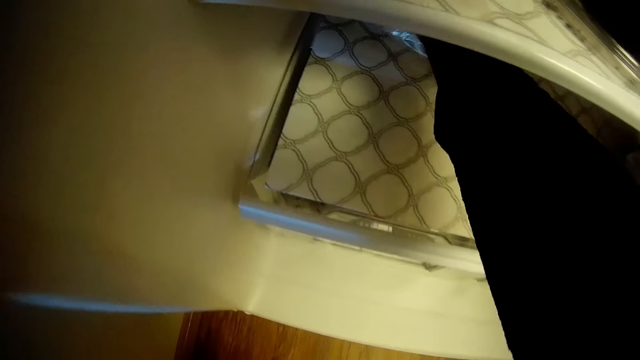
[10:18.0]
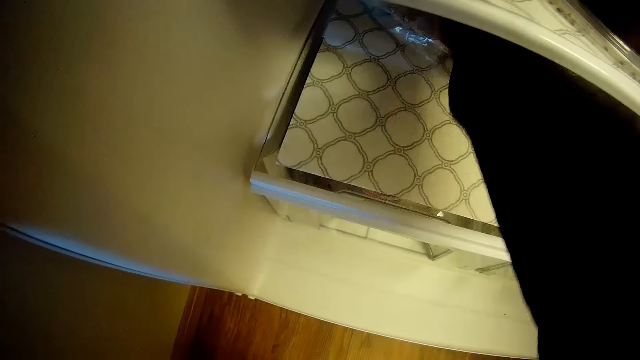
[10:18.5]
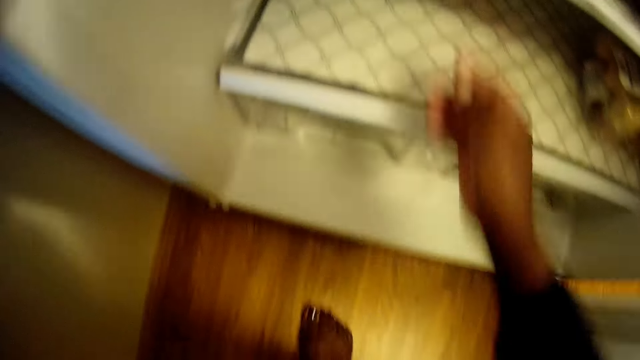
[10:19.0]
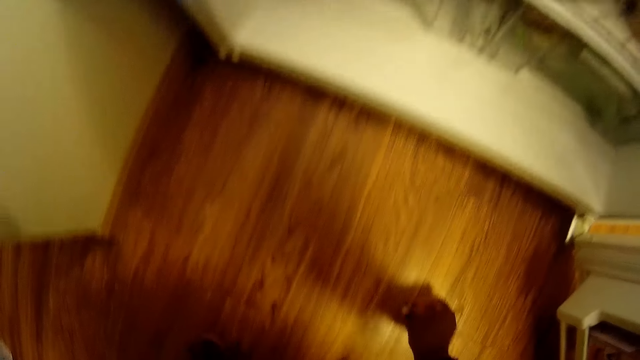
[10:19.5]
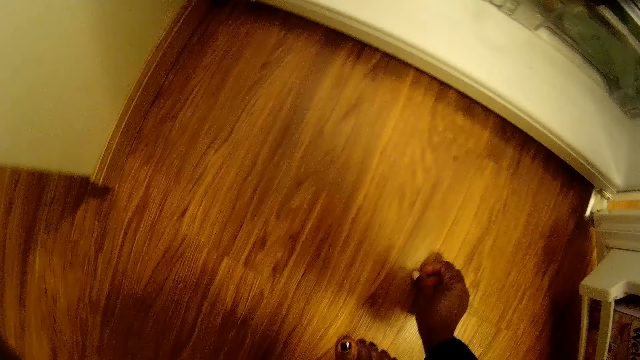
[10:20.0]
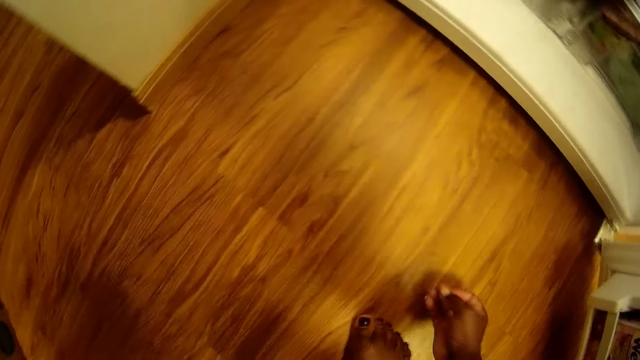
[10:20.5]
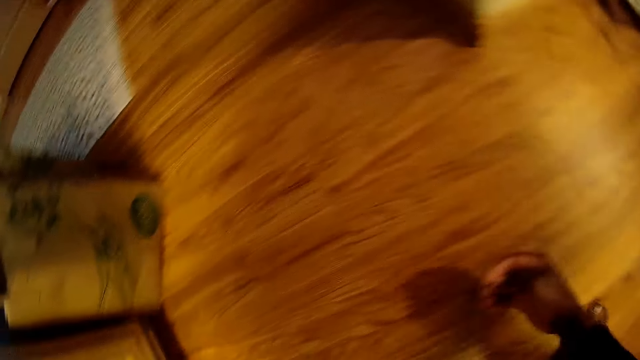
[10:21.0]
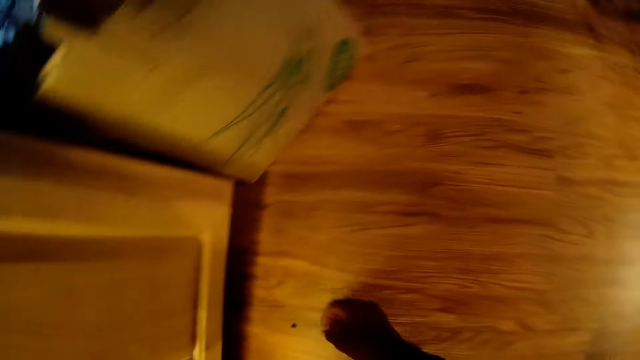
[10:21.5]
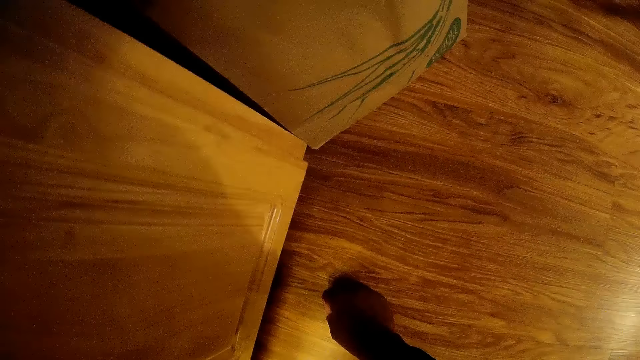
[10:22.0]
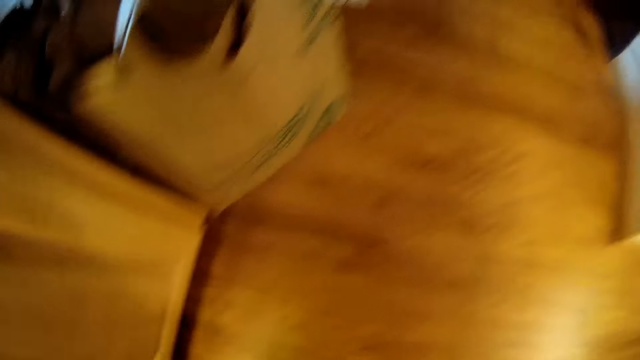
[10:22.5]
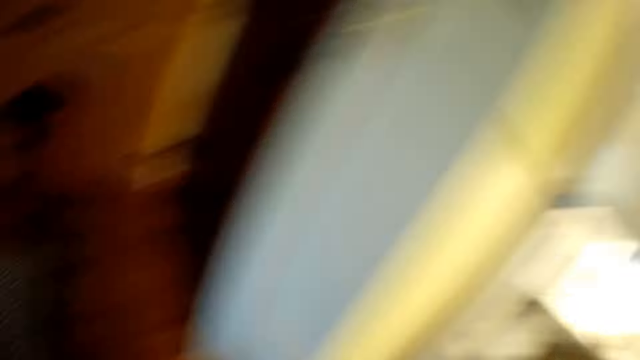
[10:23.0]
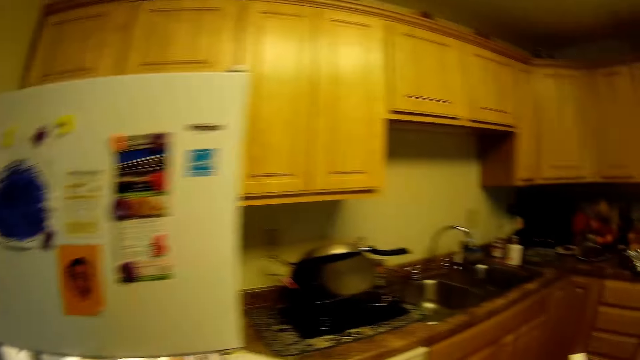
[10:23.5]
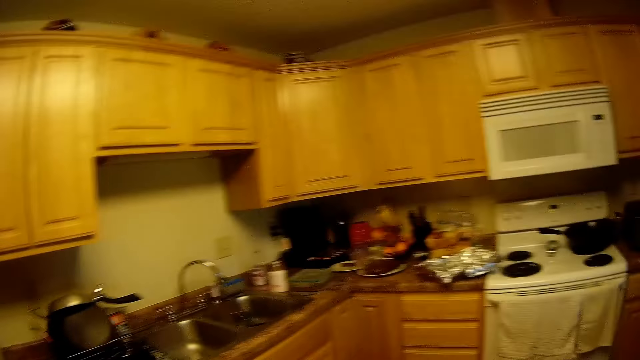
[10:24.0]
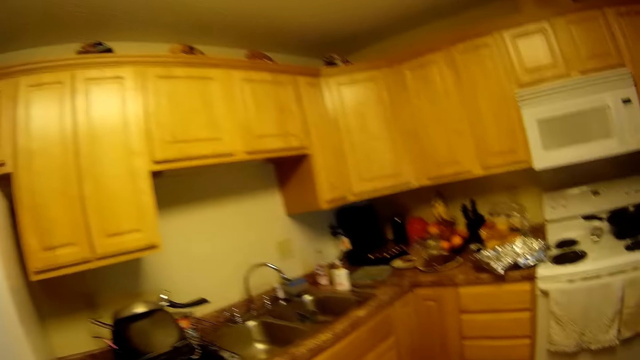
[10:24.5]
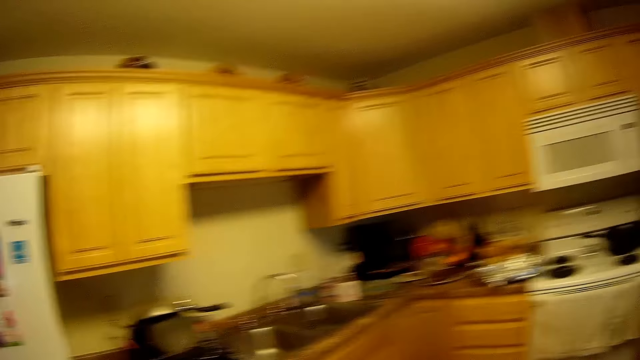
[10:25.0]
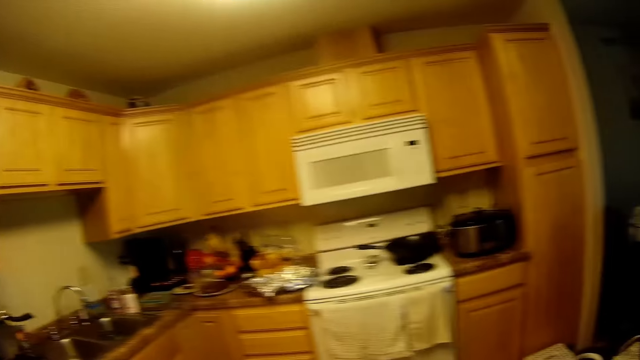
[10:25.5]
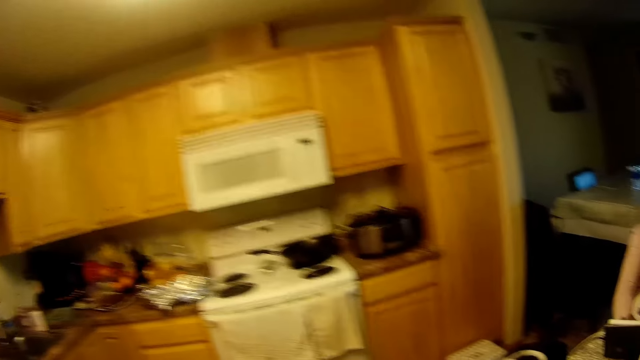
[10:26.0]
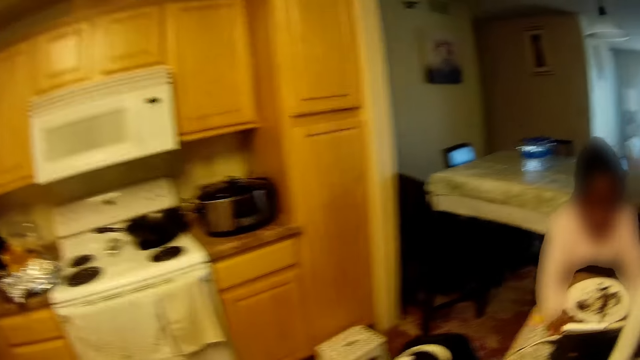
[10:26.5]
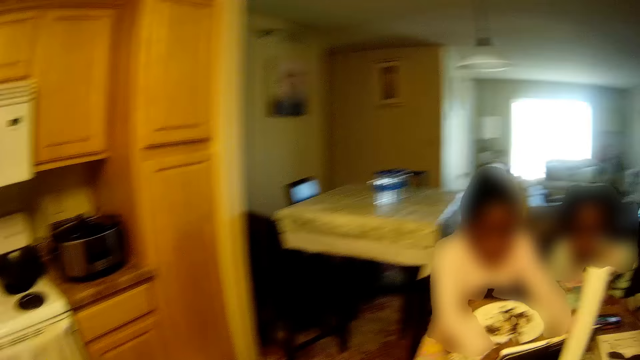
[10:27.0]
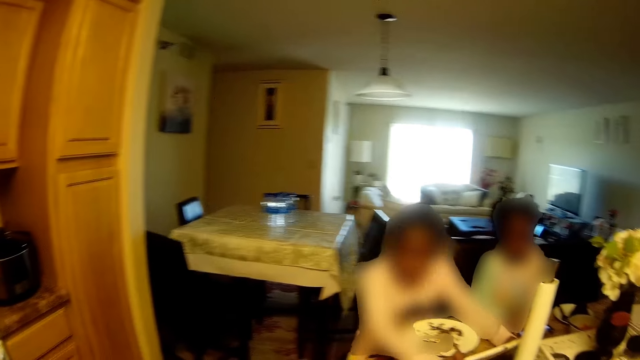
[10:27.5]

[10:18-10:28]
The camera wearer picks dirt from the ground with her right hand. She interacts with the girls. She walks around in the room.

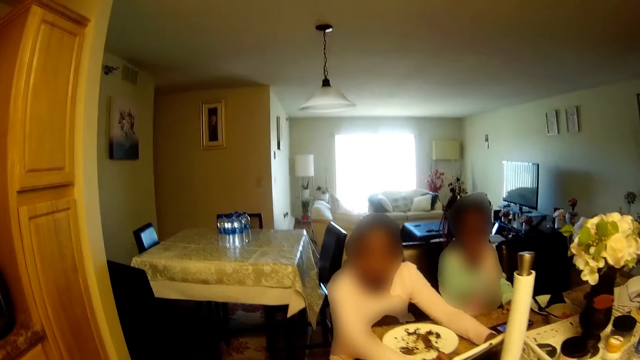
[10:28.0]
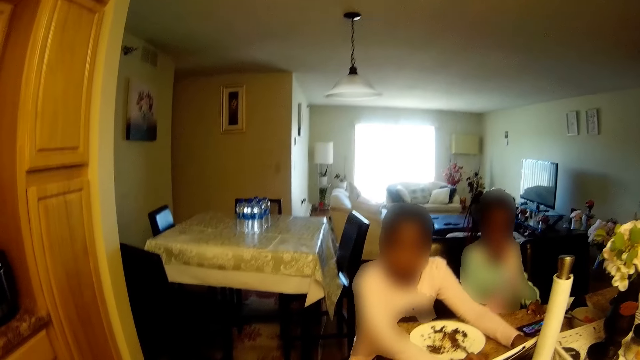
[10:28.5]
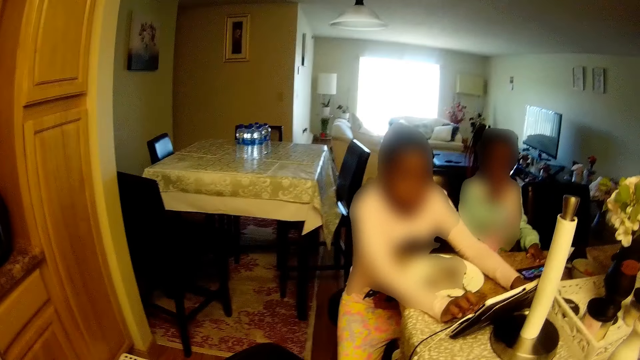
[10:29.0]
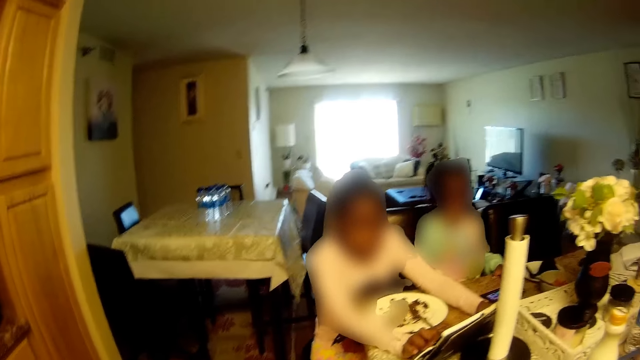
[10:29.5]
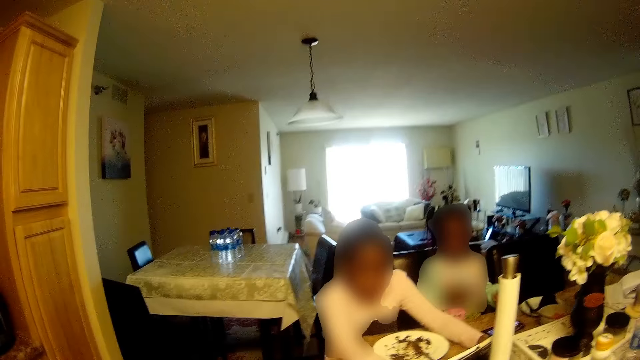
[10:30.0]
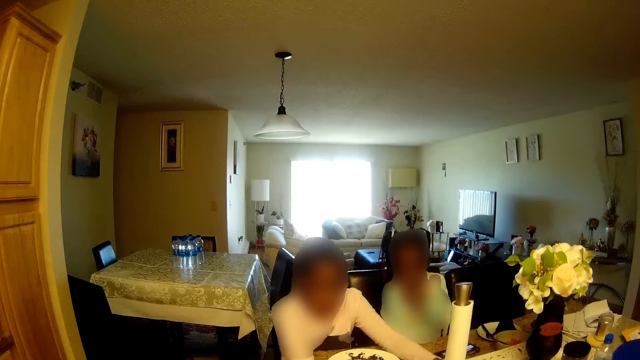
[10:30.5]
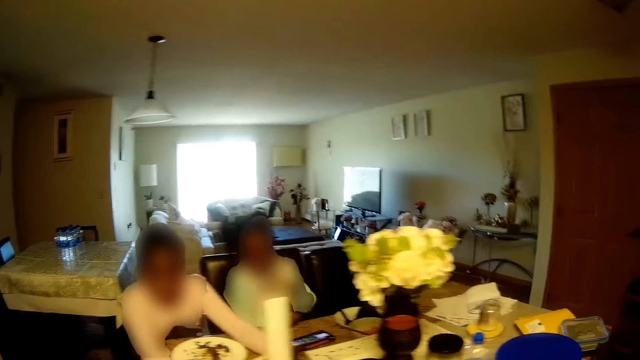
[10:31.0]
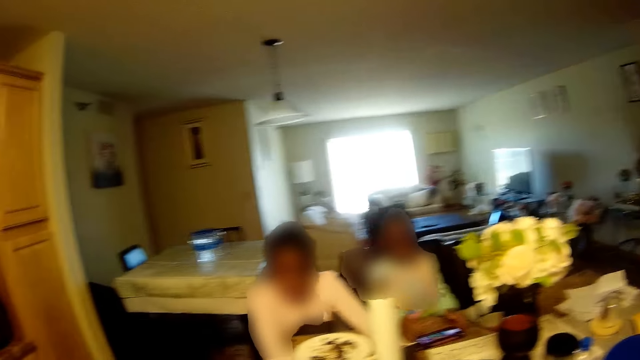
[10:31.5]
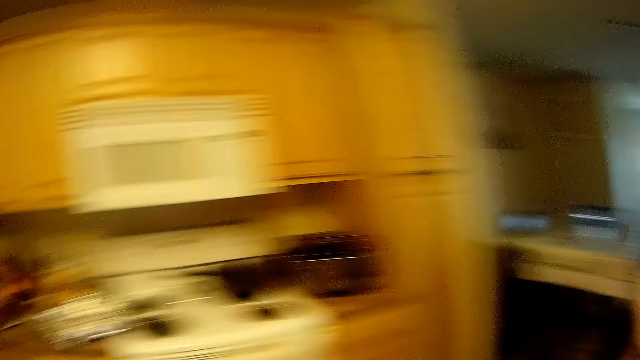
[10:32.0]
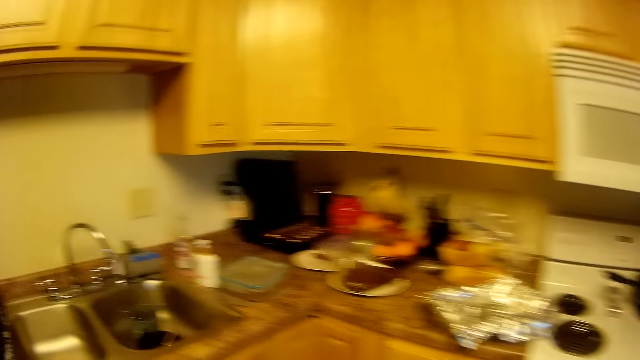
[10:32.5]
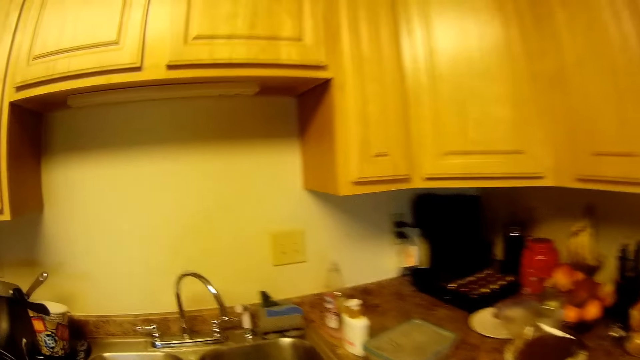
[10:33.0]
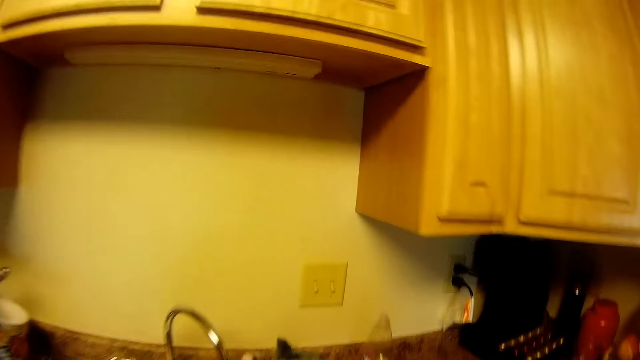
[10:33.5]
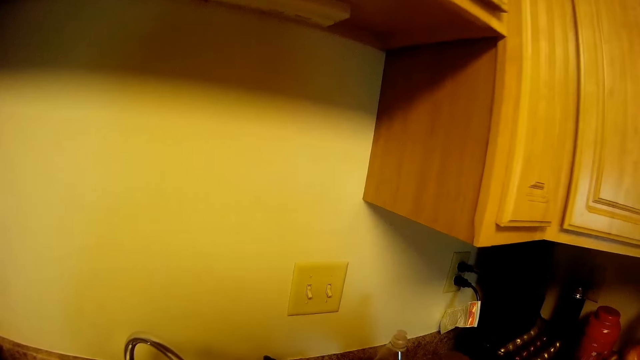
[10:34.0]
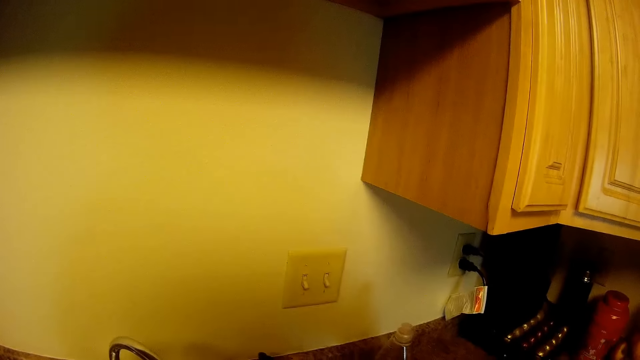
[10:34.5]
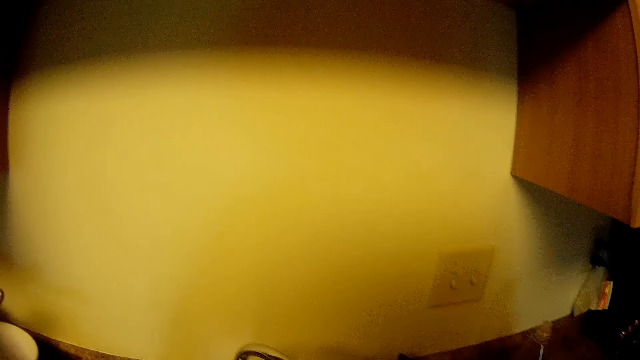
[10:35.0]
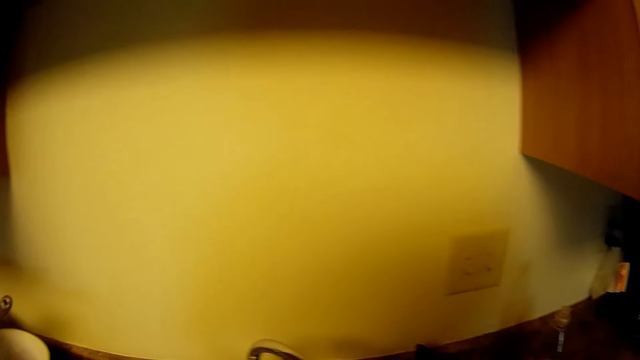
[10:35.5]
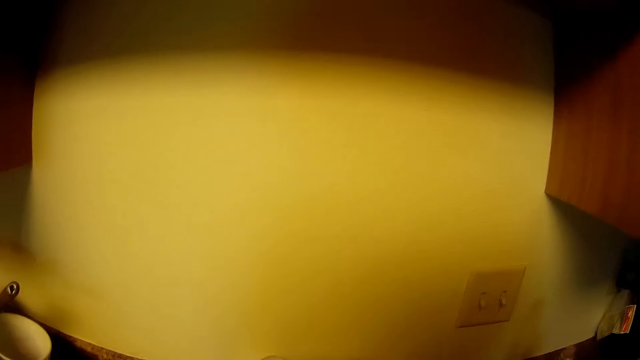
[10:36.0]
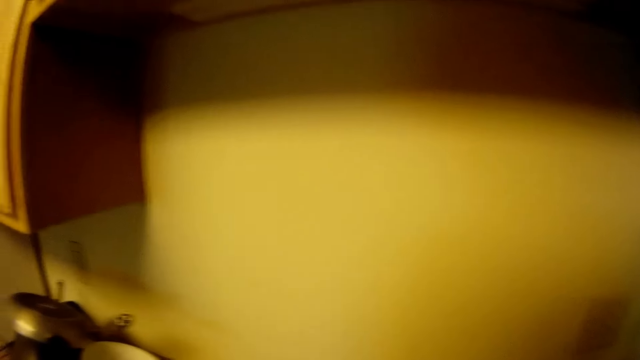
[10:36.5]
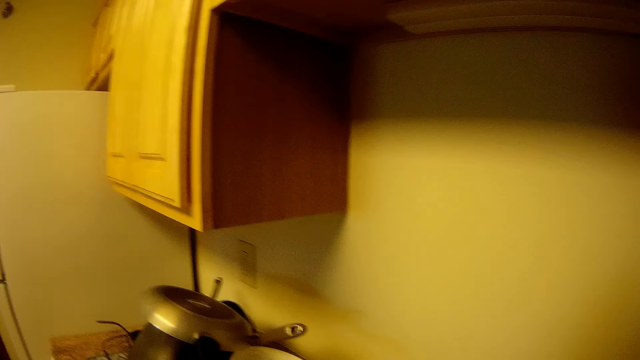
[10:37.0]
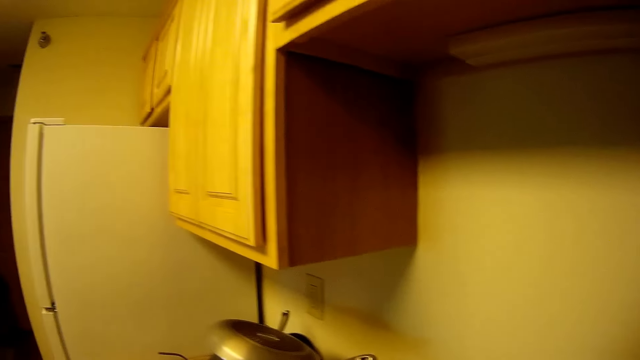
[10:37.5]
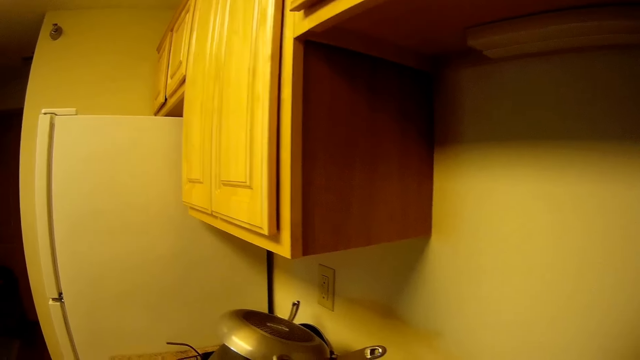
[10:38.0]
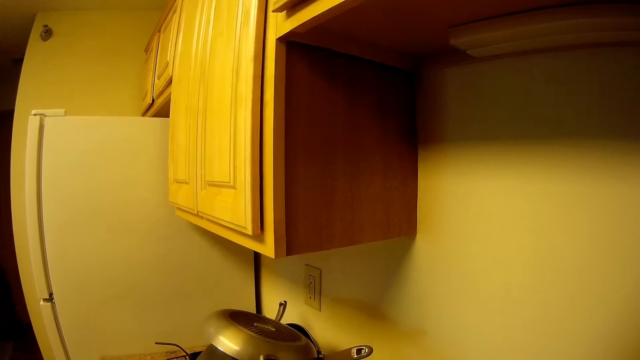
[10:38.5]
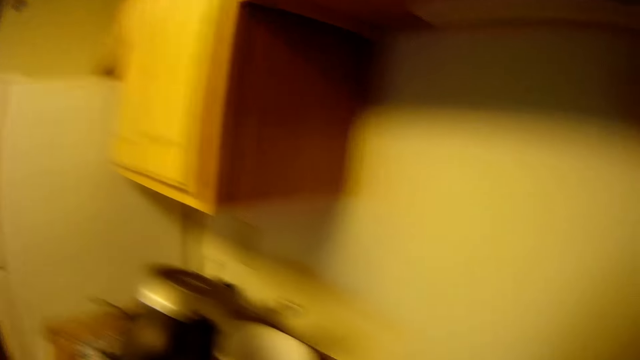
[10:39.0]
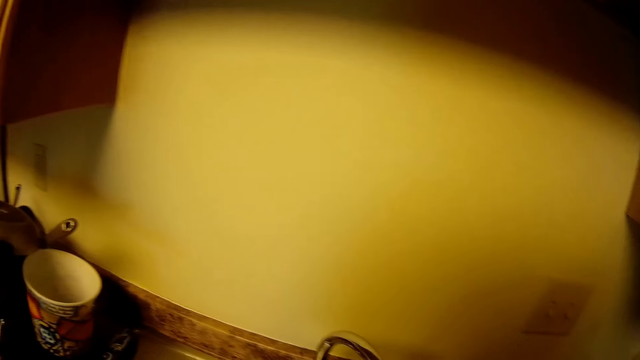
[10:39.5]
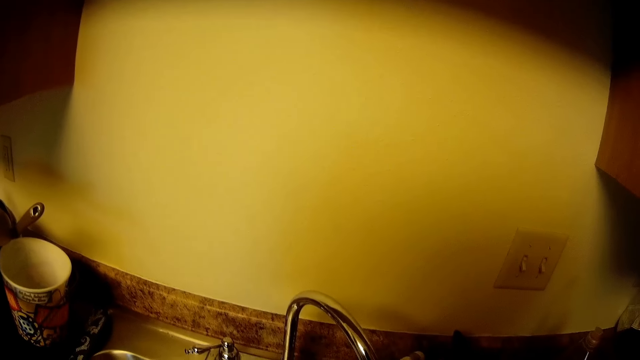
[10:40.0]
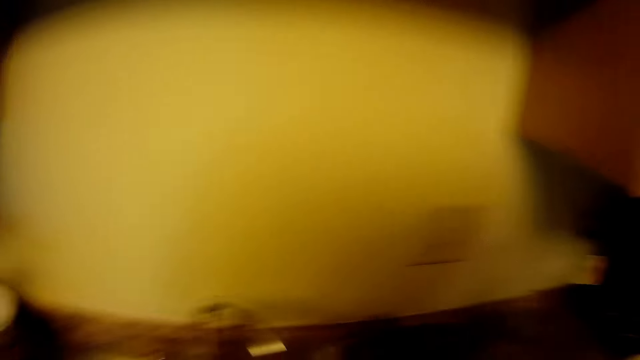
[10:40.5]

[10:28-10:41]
A girl holds a book on the kitchen counter with both hands. Another girl puts her left hand on her chin. The other girl puts both hands on the kitchen counter. The camera wearer walks to the kitchen sink. They flush water.
